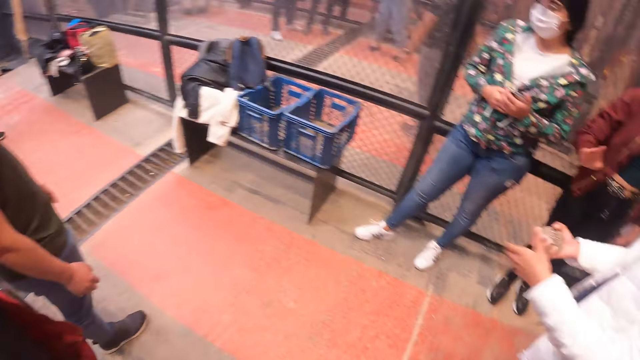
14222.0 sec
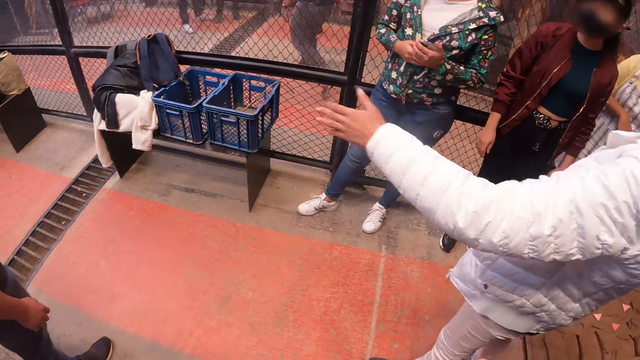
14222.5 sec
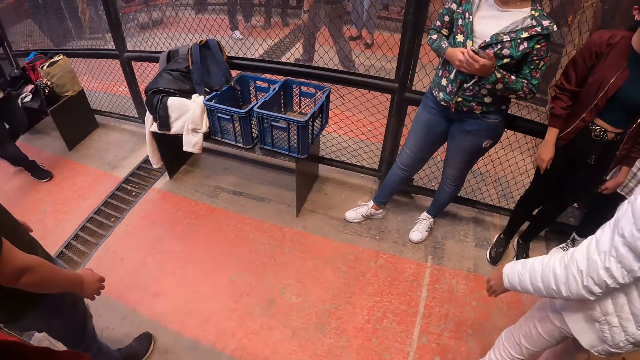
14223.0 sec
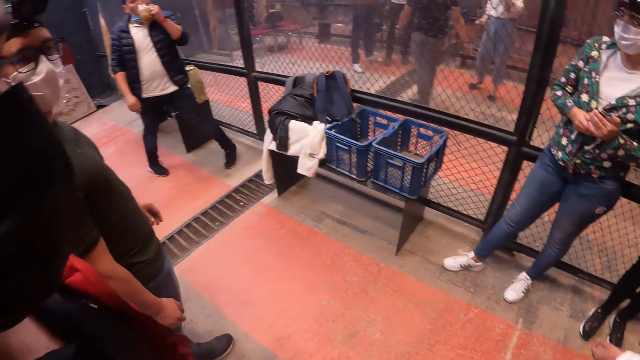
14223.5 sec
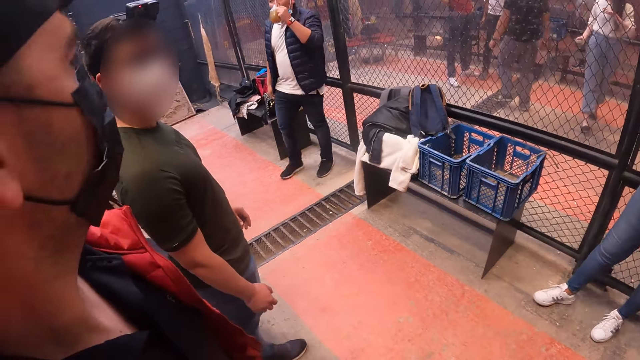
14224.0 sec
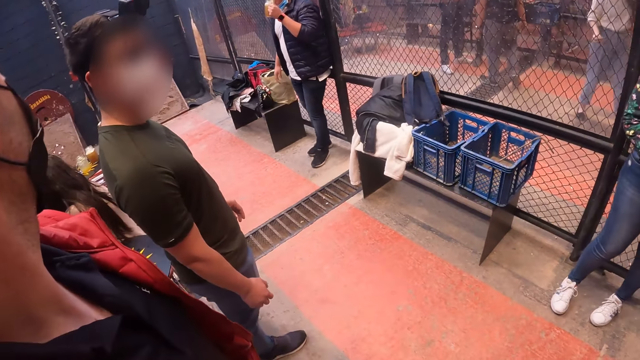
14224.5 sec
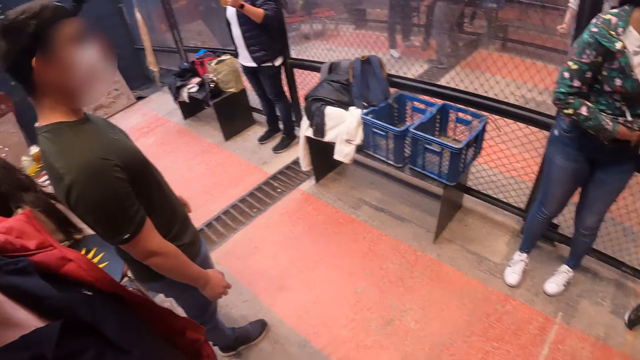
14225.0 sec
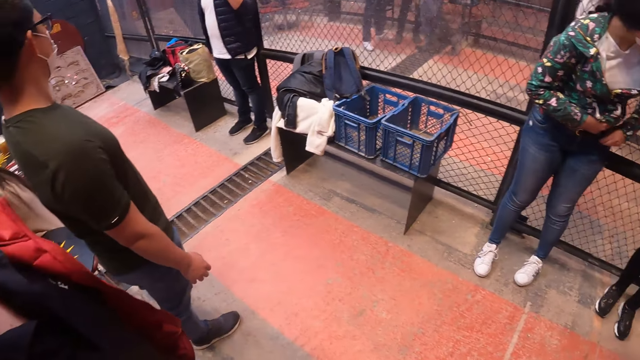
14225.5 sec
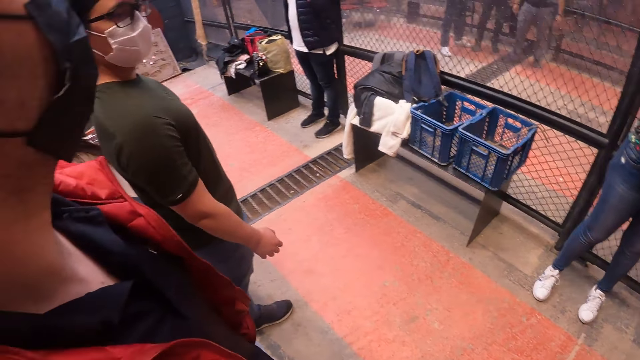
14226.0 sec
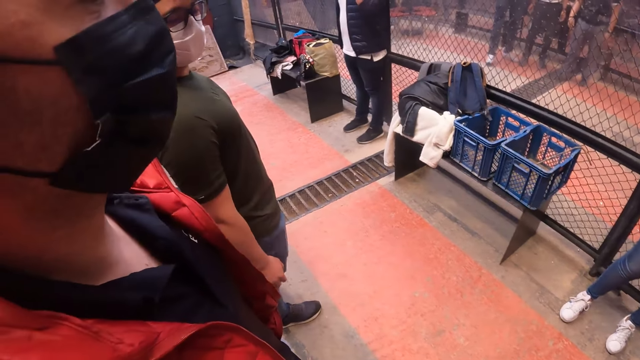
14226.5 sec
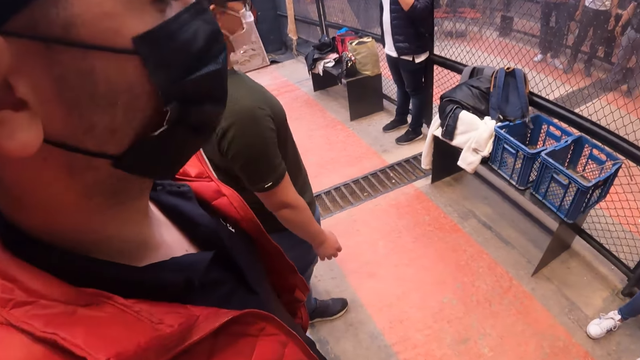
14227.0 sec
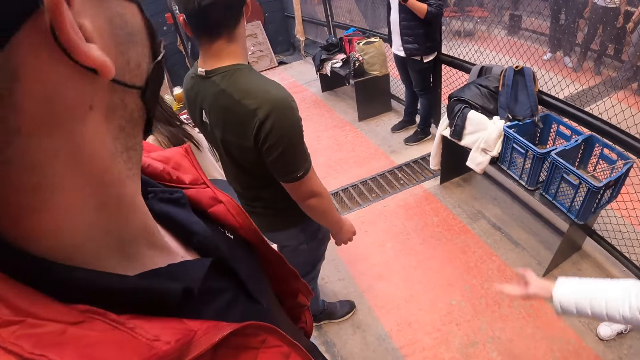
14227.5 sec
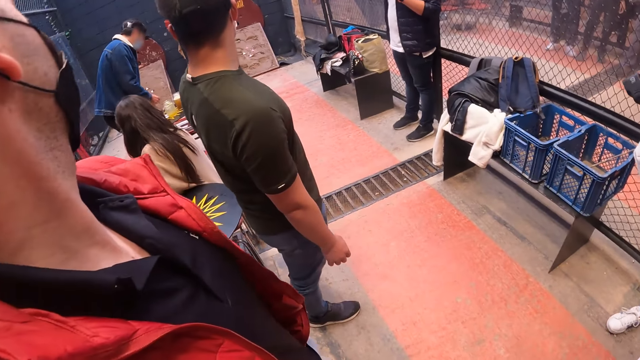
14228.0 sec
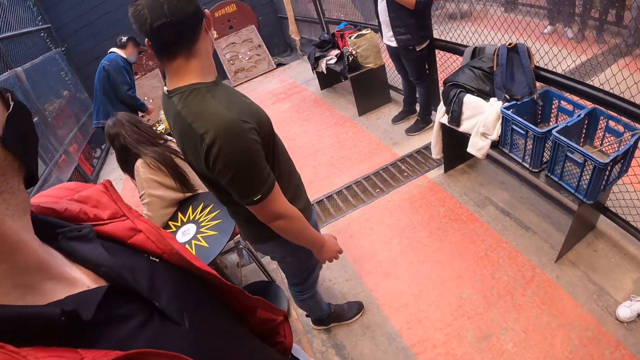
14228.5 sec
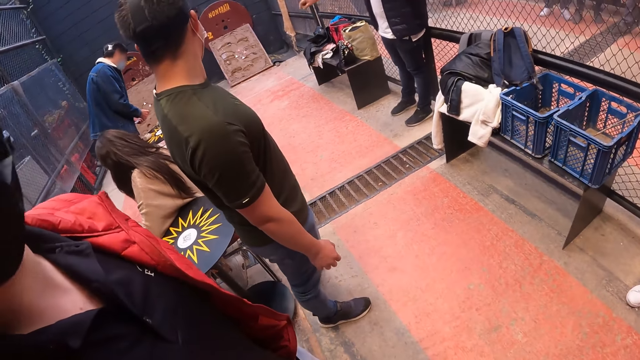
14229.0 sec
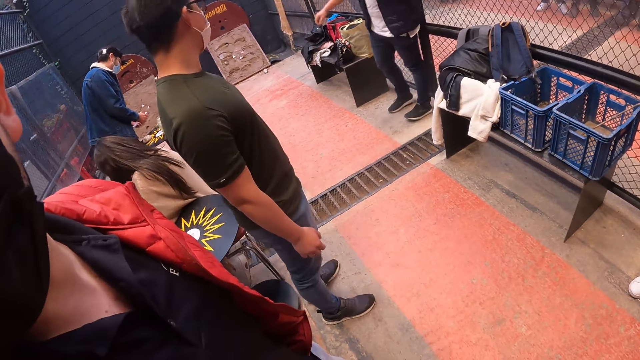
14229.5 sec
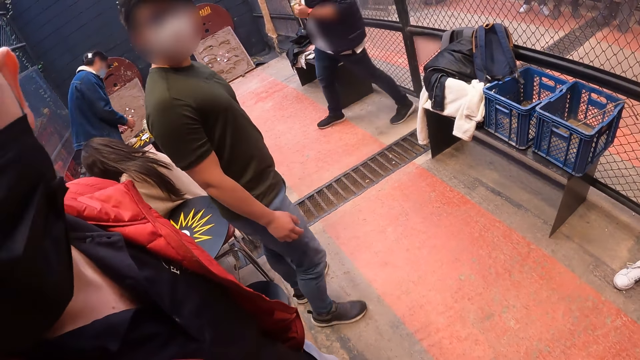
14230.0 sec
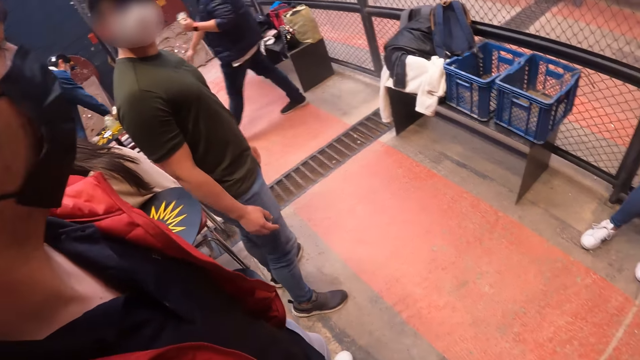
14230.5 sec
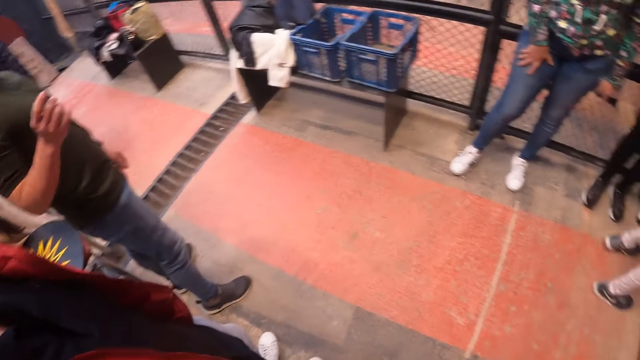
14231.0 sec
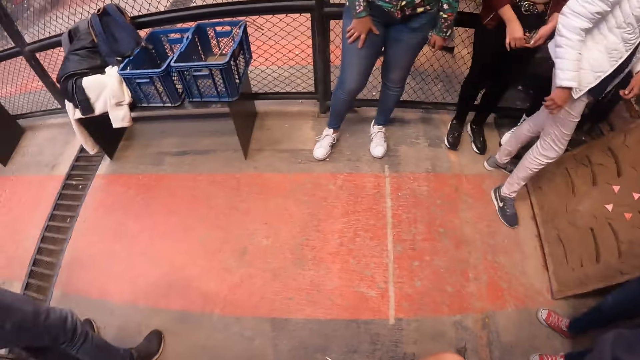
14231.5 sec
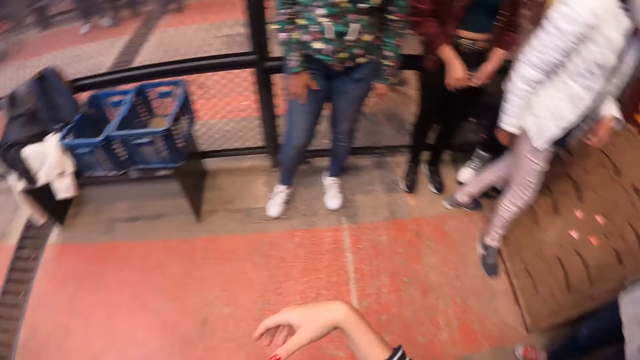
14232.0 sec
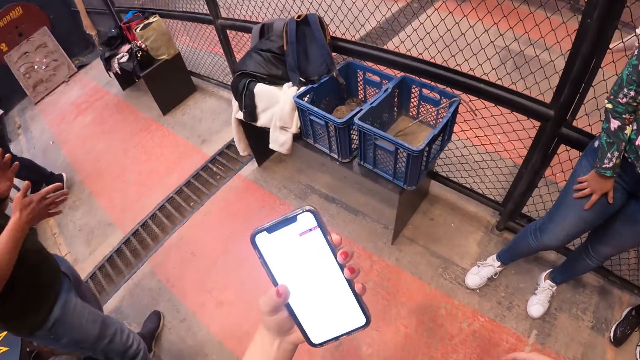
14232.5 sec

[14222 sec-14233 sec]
A woman interacts with the camera wearer and a group. A man adjusts a facemask on his face with his right hand. The woman throws the stone in her right hand to the brick wall. Another man interacts with the camera wearer.

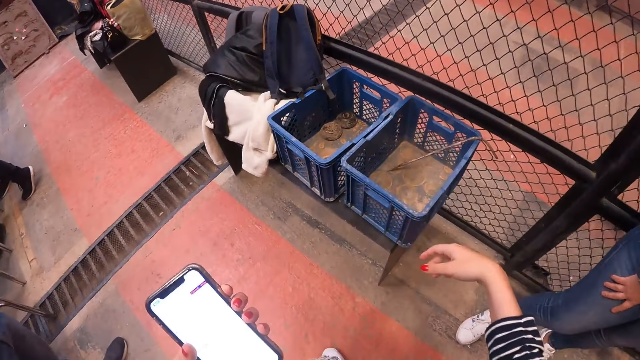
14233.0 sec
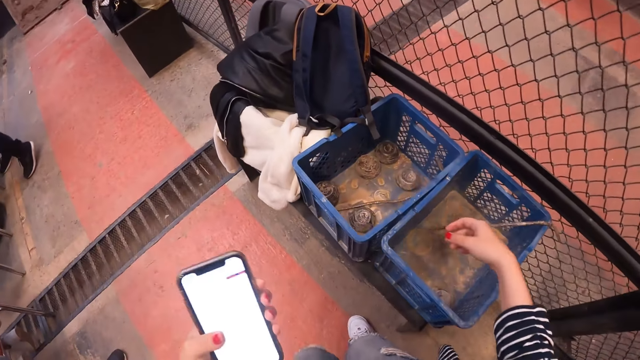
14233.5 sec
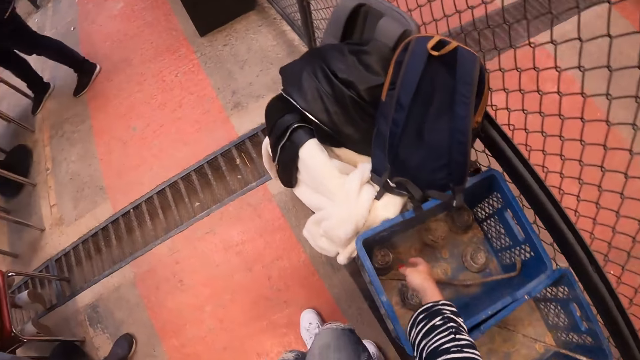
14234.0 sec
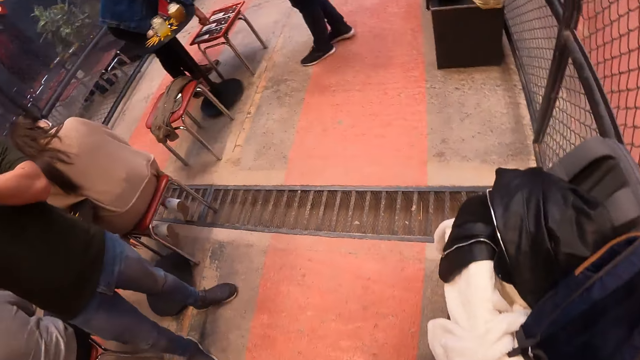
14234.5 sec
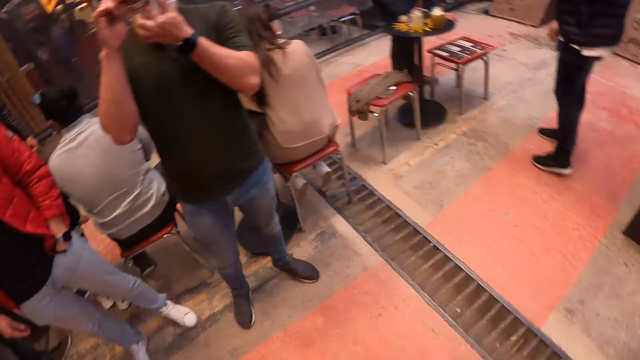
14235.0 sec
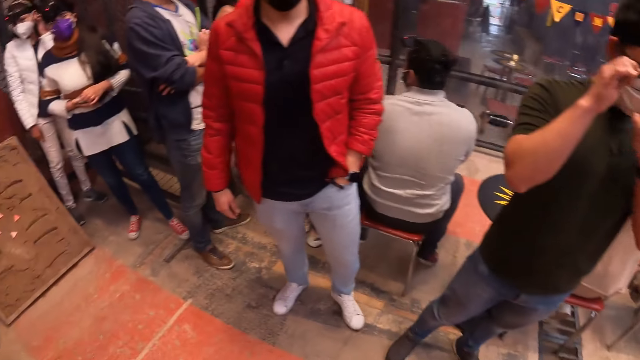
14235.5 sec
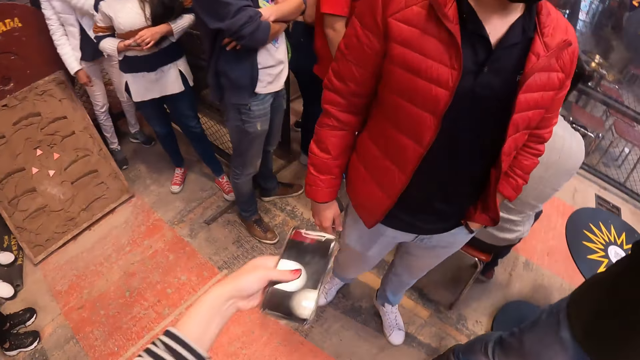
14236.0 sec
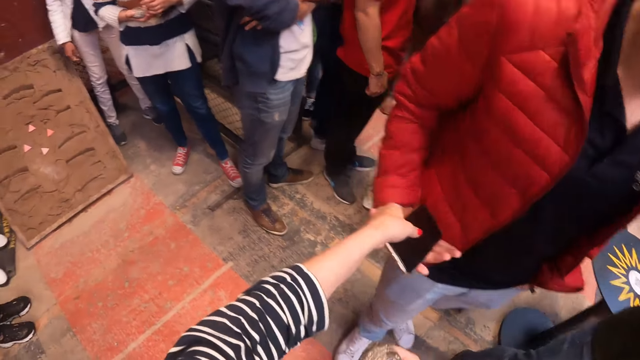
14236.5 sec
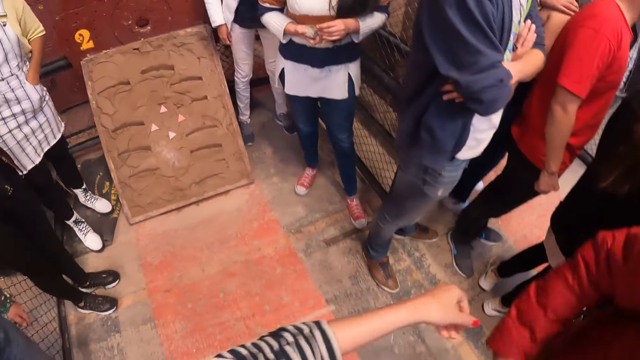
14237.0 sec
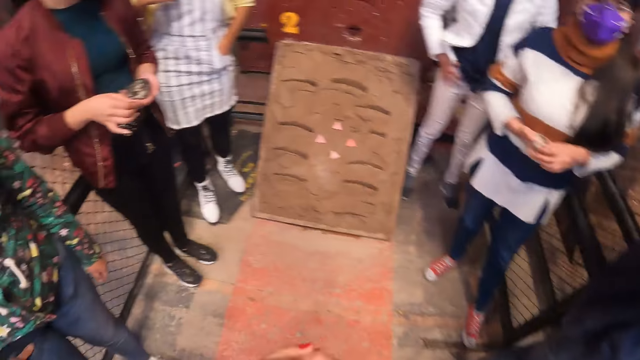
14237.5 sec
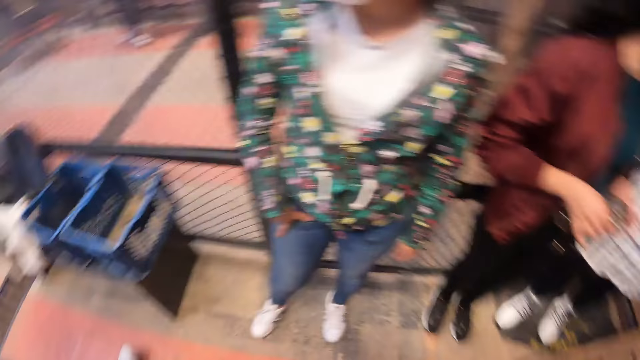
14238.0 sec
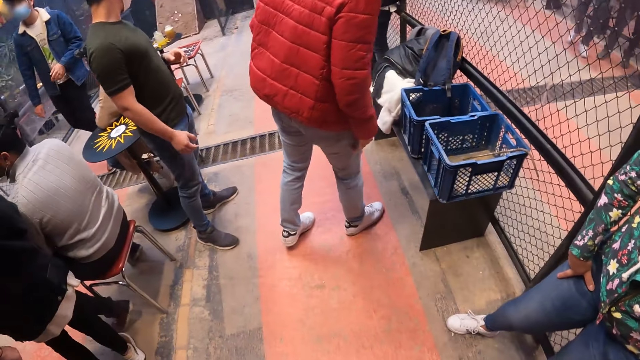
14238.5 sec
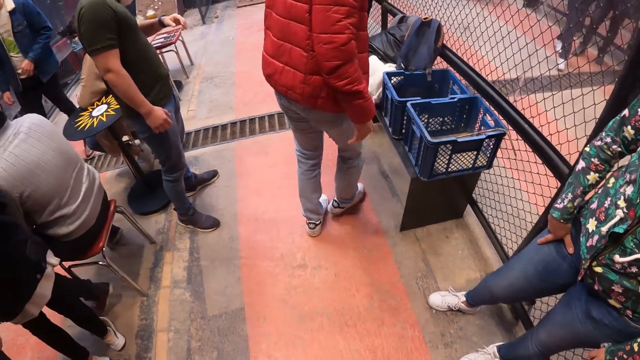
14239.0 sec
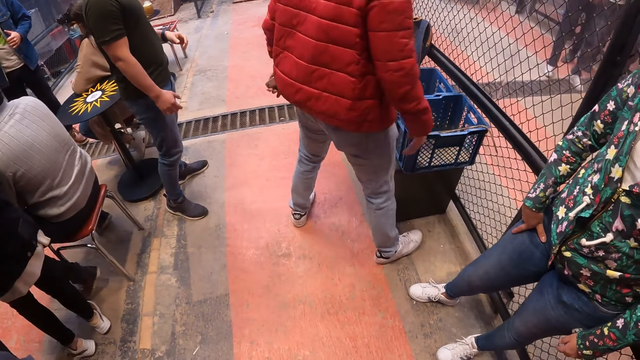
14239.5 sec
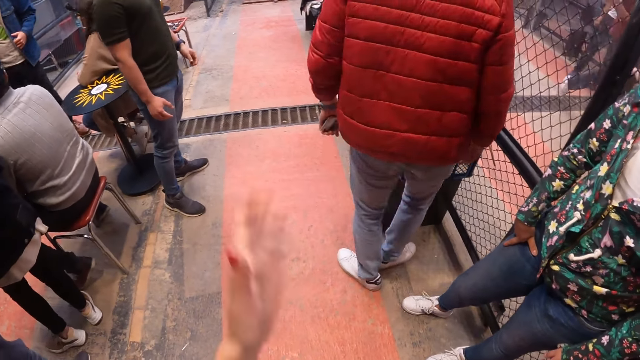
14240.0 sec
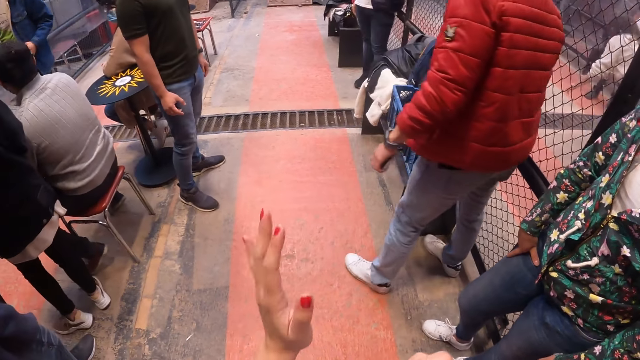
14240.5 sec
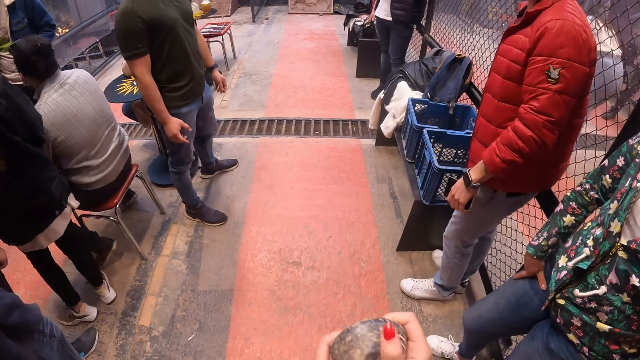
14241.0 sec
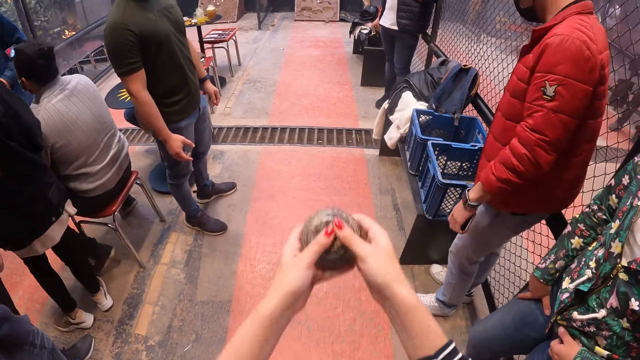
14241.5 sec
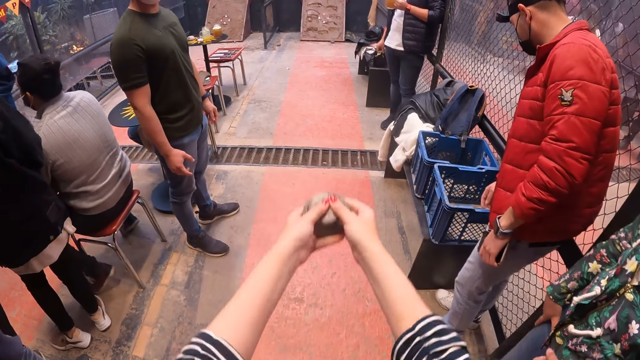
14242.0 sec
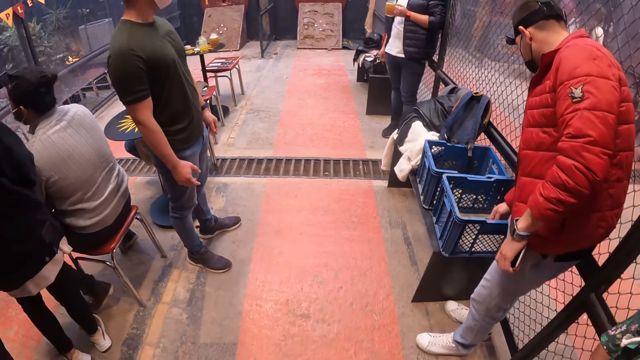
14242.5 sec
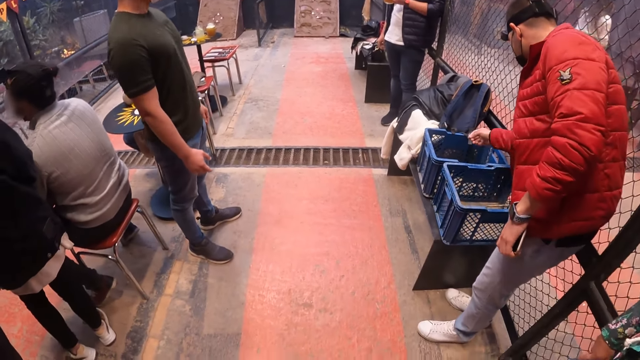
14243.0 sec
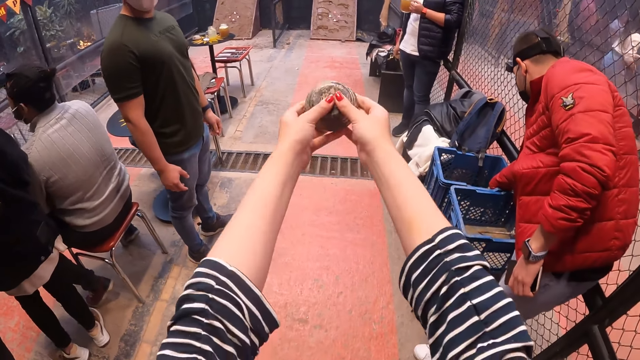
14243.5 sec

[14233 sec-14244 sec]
The camera wearer walks on the floor. She takes a stone from a basket on a table with her right hand. A man holds a facemask on his face with his left hand and holds a phone on his ear with his right hand. The camera wearer looks around. A woman holds a stone with both hands. The camera wearer passes the phone in her left hand to another man in his right hand. Another woman holds a stone with both hands. The camera wearer holds the stone in her right hand with her left hand. She walks on the floor. She interacts with the other man. She holds the stone in her right hand with her left hand. She swings both hands. The other man holds the basket on the table with his right hand.
